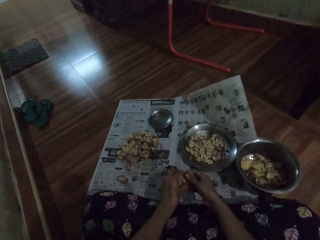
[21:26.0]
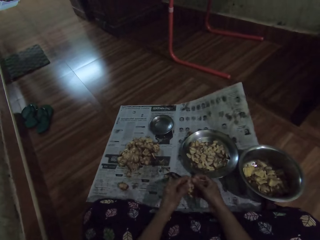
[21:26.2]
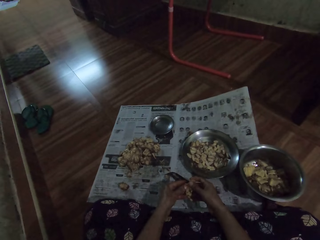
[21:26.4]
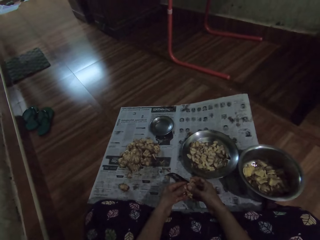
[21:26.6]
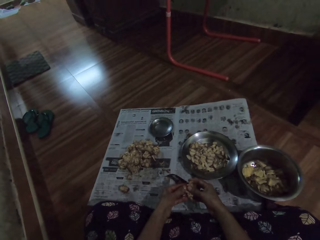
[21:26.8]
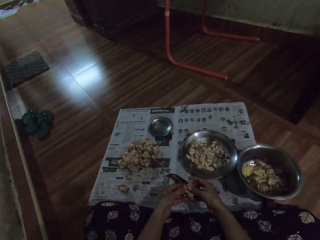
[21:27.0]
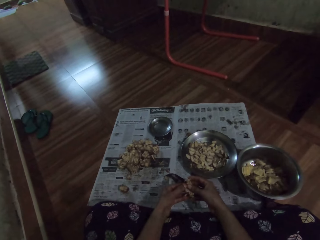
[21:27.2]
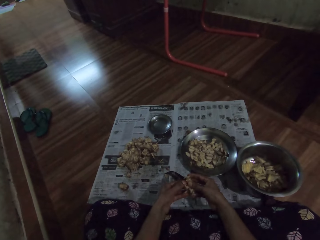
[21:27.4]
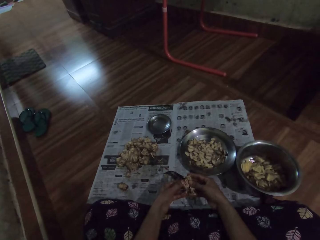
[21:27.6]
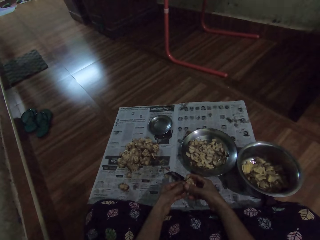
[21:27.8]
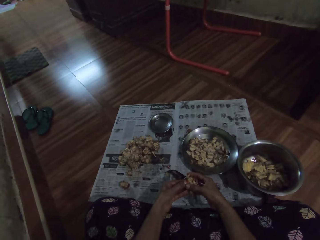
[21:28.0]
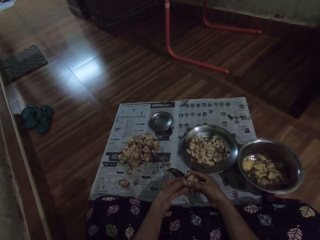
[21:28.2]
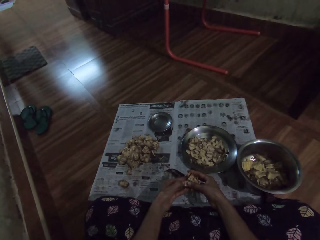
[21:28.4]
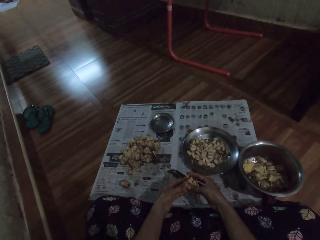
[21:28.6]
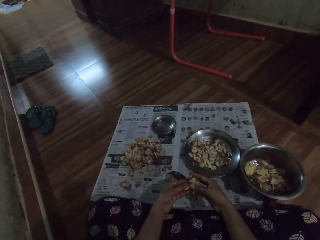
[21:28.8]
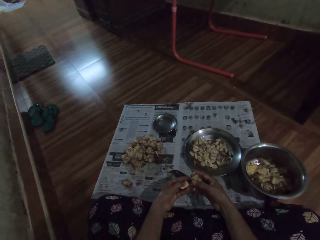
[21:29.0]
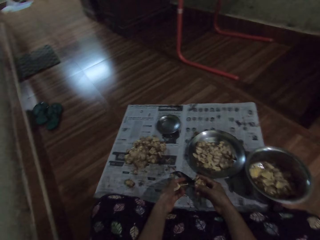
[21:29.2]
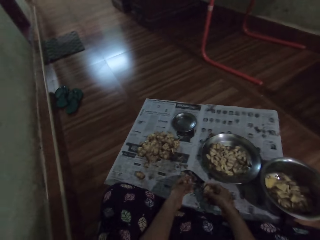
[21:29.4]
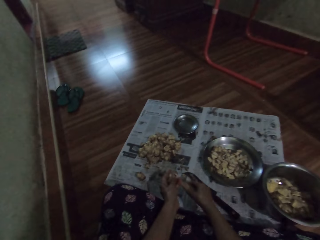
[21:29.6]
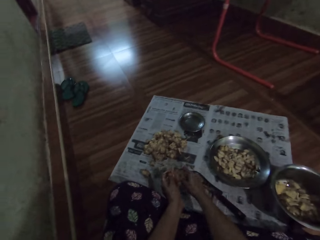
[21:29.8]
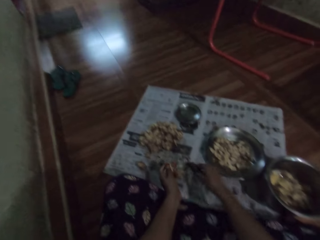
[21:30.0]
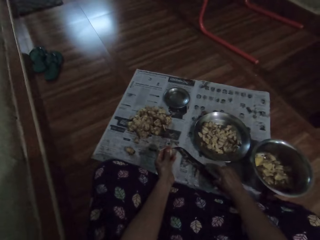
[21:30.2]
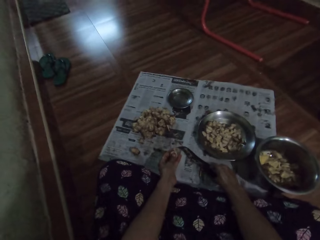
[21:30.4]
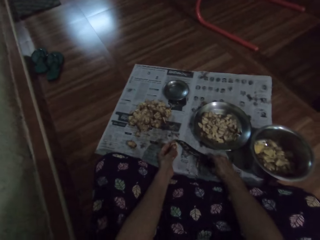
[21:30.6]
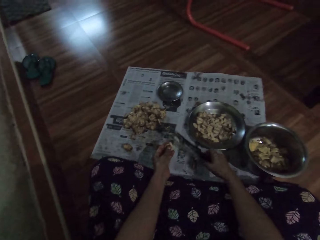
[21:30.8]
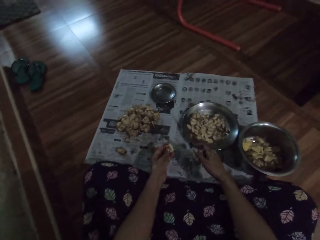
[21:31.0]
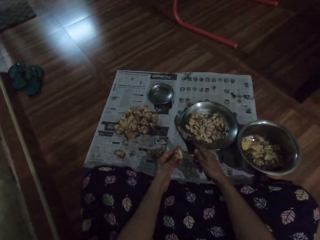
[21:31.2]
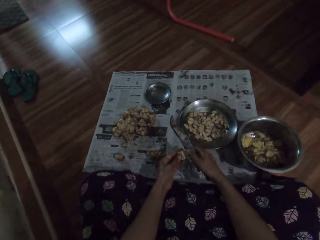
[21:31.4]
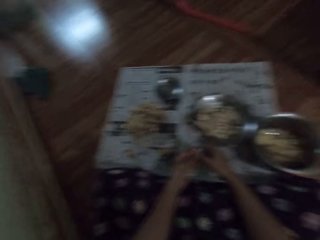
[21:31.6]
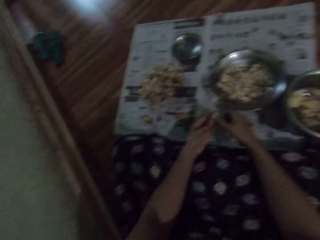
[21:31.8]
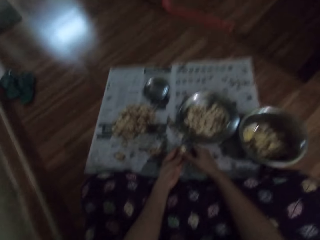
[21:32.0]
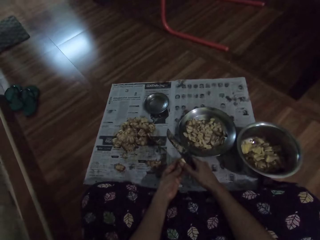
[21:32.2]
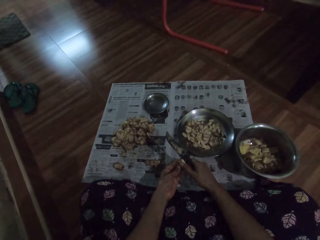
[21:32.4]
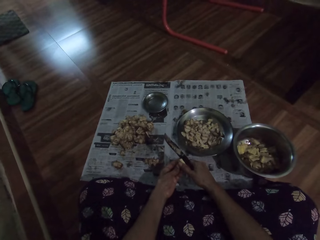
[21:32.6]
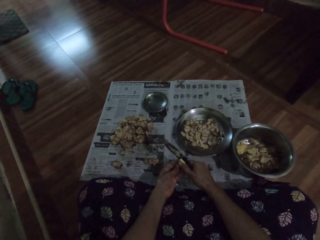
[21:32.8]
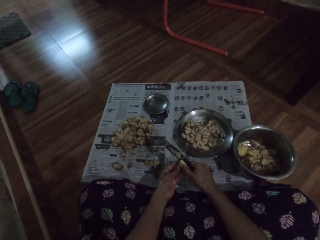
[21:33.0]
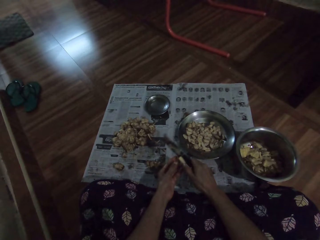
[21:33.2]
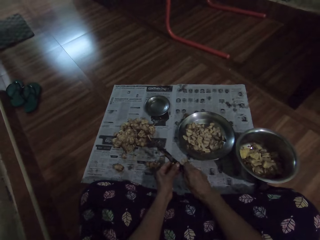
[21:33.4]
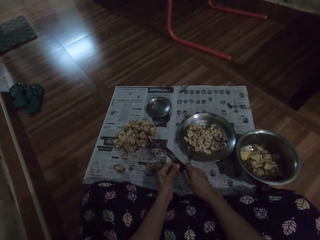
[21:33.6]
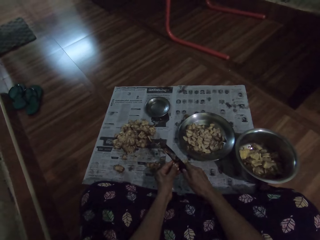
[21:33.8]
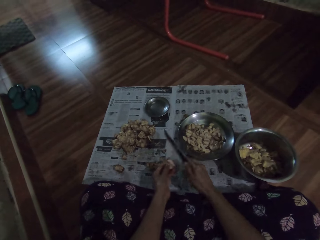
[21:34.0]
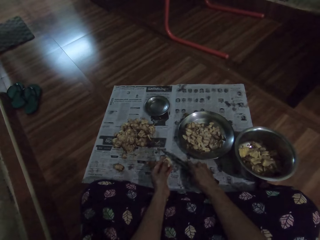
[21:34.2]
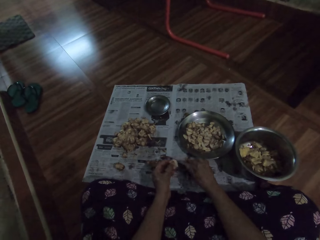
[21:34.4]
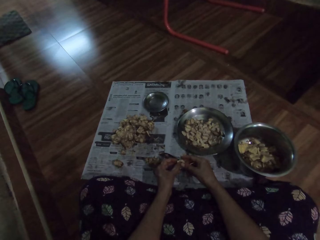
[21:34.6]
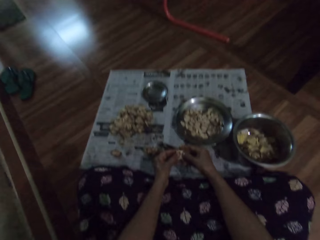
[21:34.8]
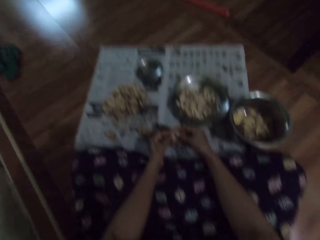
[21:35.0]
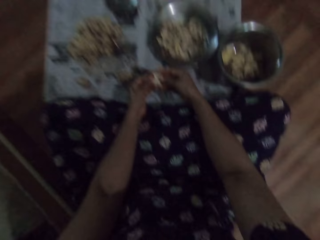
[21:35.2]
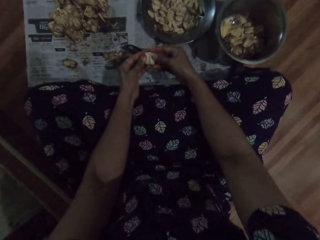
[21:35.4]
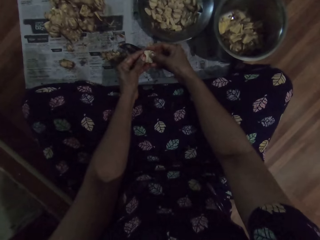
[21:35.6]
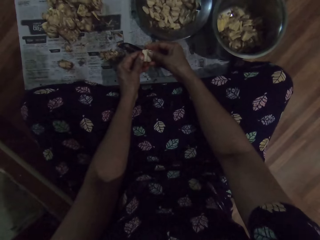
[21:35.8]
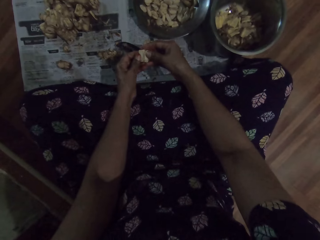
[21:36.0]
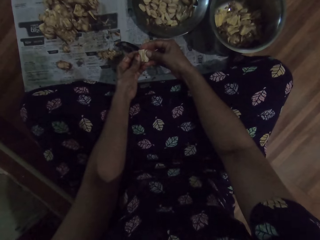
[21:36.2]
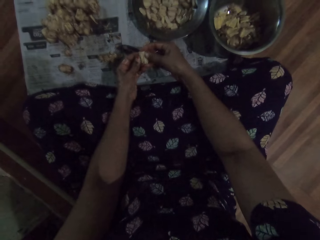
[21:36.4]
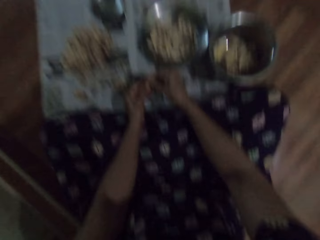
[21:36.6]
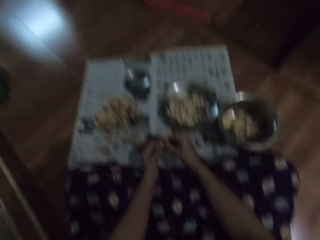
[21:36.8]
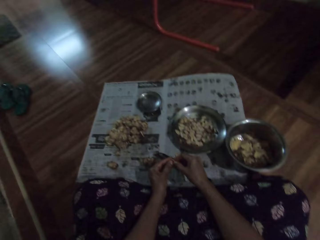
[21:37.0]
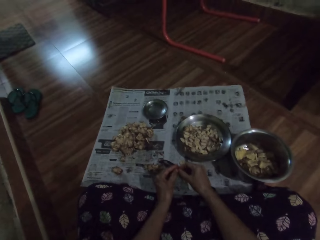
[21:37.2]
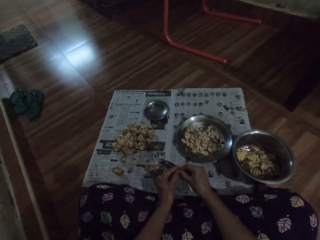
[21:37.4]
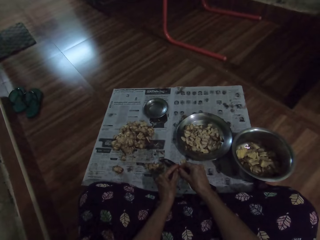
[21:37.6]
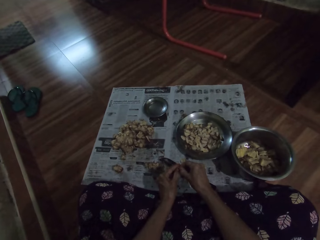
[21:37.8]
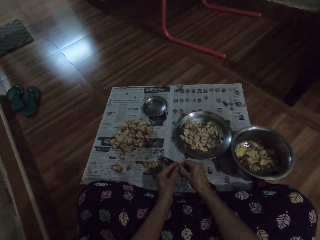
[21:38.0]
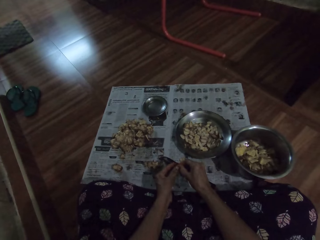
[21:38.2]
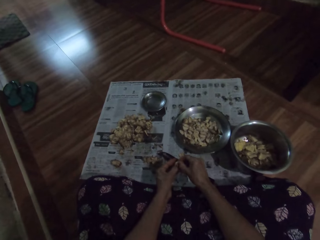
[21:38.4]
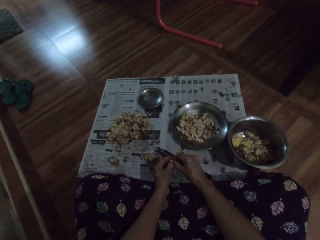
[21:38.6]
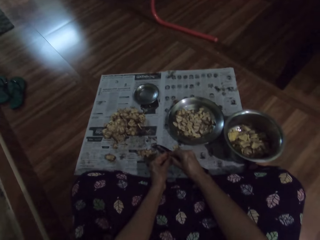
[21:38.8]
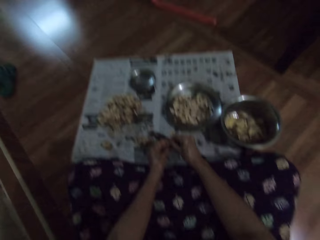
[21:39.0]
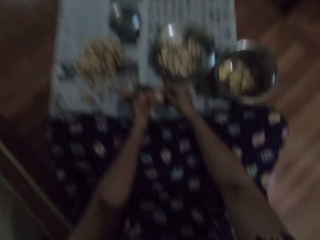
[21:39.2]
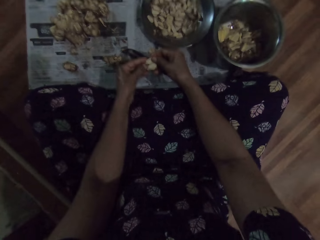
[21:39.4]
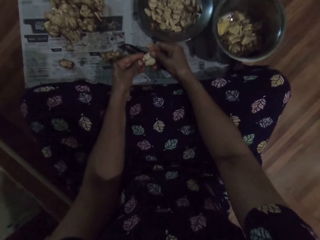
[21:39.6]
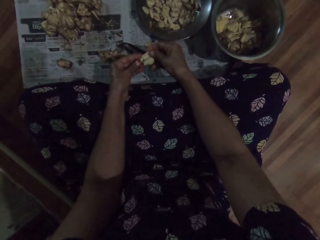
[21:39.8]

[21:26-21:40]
The camera wearer peels the garlic clove or sapote fruit with her hands. She picks the sapote fruit. She picks up the knife from the floor with her right hand. She cuts the garlic clove in her left hand with the knife in her right hand. She drops the knife on the floor with her right hand. She peels the garlic clove with her hands. She peels the sapote fruit.

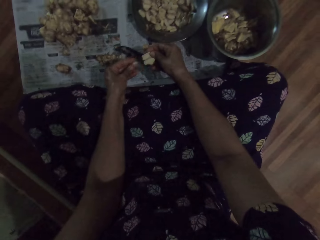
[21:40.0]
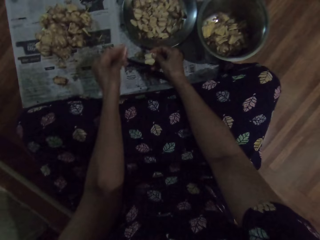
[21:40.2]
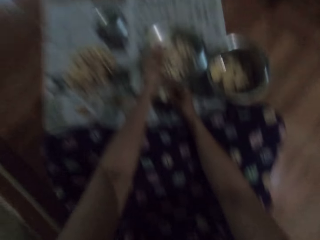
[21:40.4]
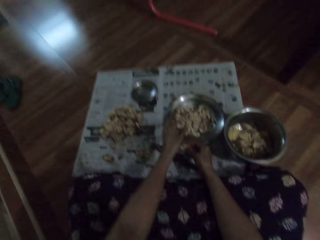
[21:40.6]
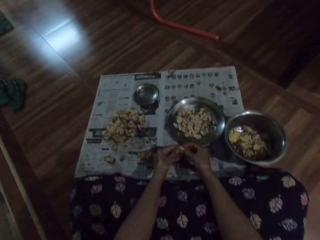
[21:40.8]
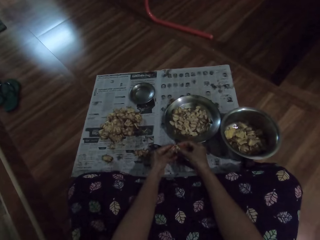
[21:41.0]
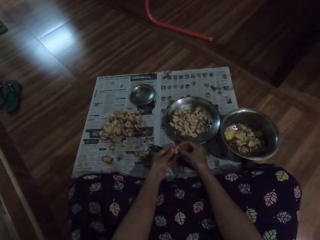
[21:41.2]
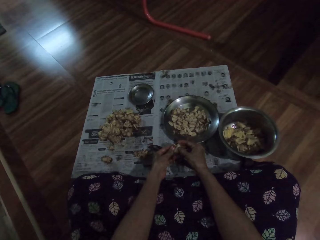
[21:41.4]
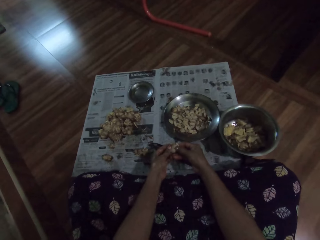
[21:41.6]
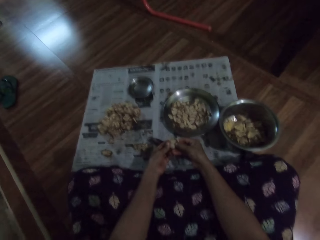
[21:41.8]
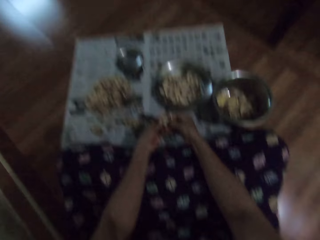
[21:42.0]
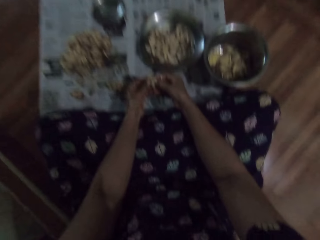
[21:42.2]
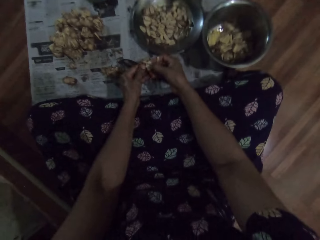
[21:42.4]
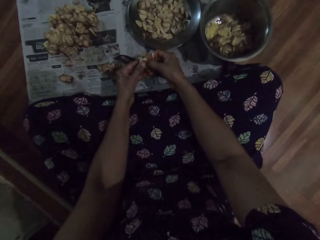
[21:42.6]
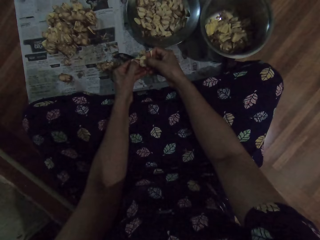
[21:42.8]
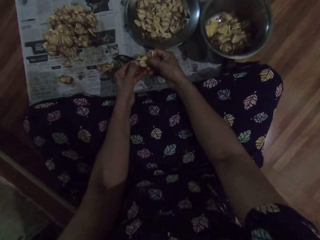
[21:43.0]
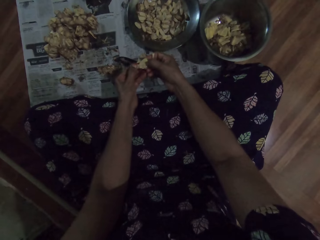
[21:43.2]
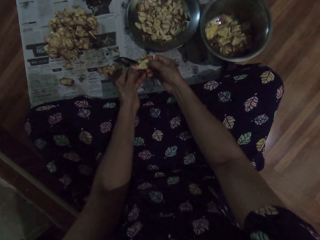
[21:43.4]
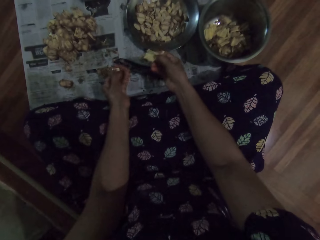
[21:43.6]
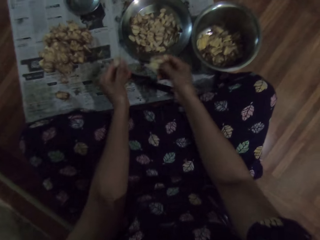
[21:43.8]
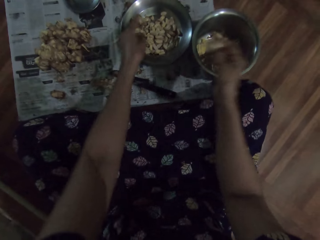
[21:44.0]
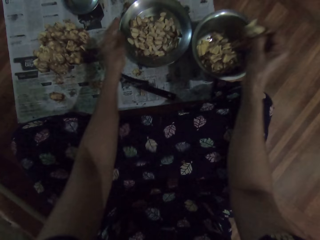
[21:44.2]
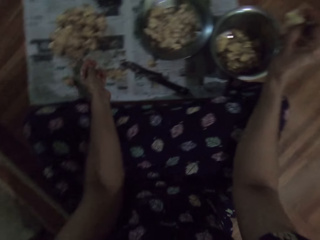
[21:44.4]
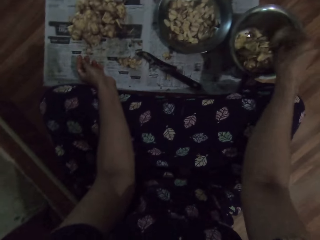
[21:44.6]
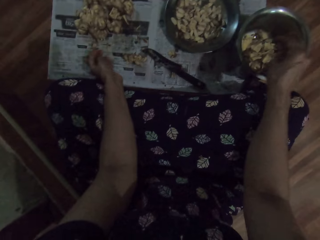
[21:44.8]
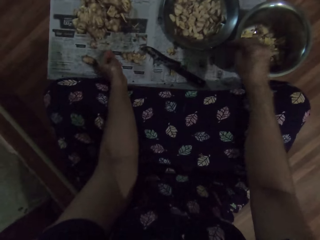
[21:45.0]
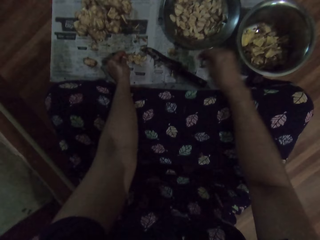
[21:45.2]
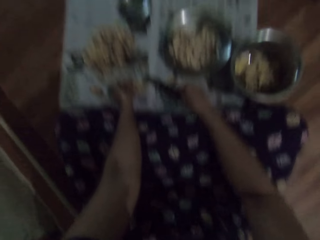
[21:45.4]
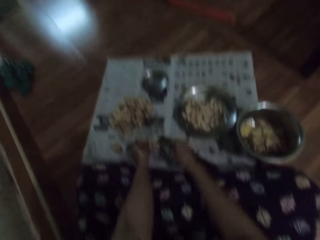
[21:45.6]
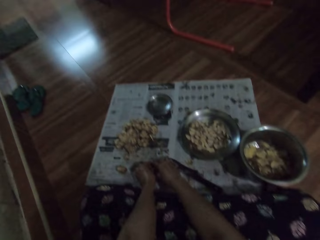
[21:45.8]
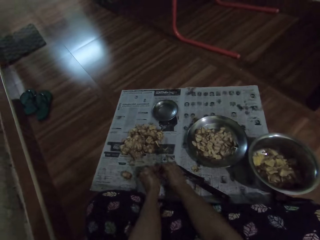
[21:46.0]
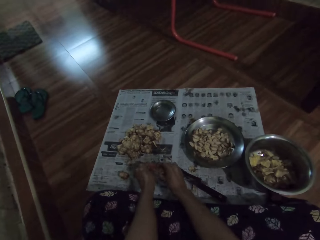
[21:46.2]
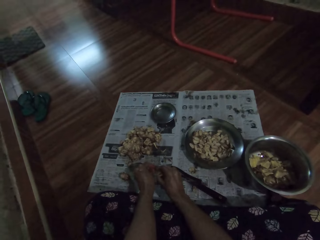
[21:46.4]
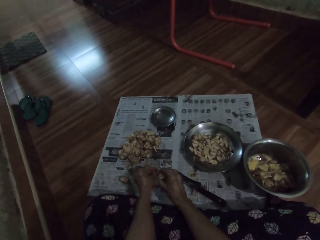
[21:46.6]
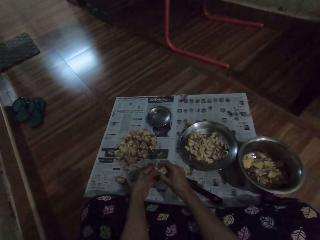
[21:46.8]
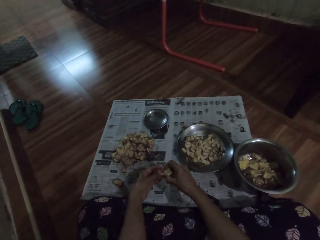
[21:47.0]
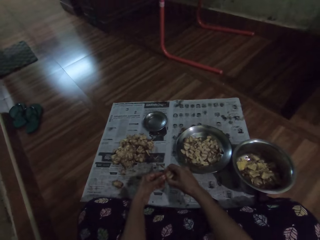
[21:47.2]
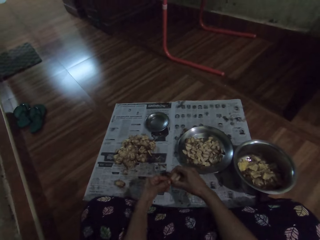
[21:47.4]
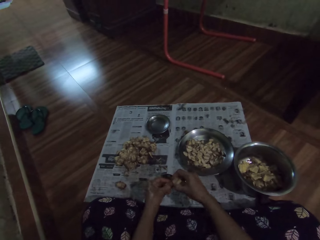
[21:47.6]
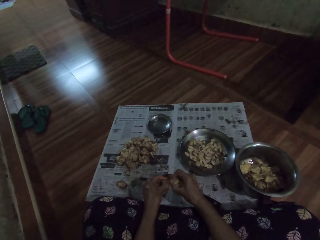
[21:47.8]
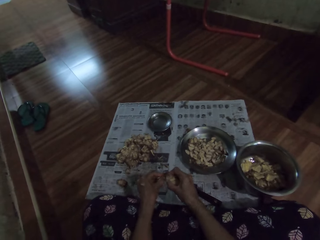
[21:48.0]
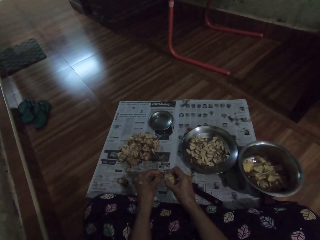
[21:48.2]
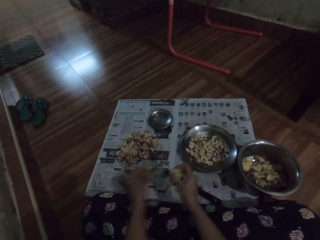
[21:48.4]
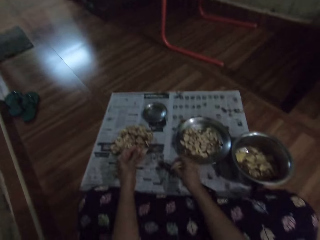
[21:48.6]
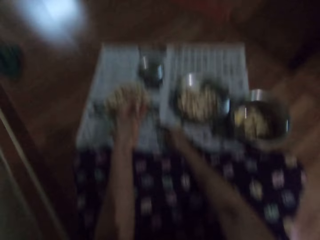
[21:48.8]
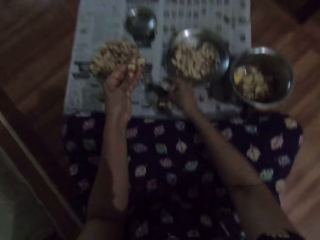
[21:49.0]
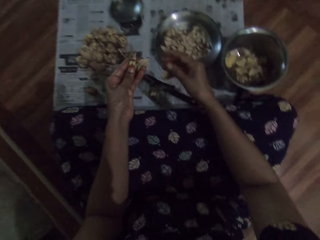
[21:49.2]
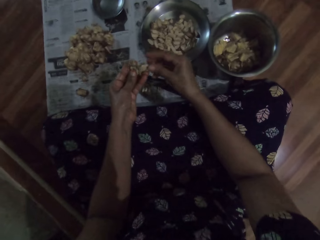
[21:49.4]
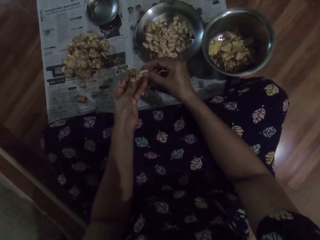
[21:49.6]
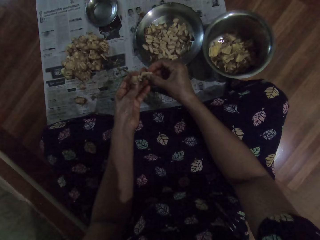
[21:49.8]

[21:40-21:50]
The camera wearer drops the garlic clove or sapote fruit in the plate on the floor with her left hand. She peels the garlic clove with her hands. She places the seed in the basin. She drops the garlic clove in the plate on the floor with her left hand. She places the dirt in the basin. She drops the garlic clove in the plate on the floor with her right hand. She picks up the bunch of garlic cloves from the floor with her hands. She detaches the garlic clove from the bunch of garlic cloves in her right hand with her left hand. She peels the sapote fruit. She drops the bunch of garlic cloves on the floor with her right hand.
